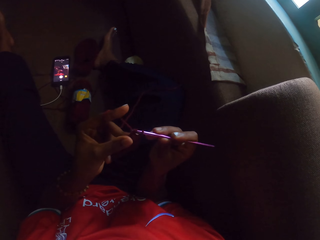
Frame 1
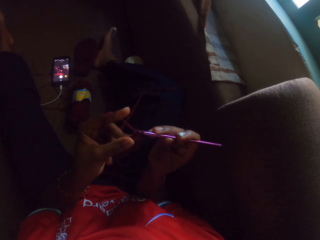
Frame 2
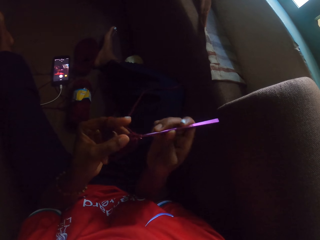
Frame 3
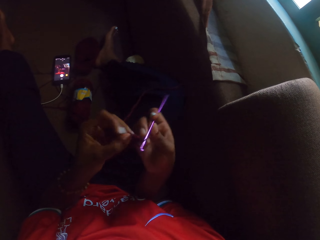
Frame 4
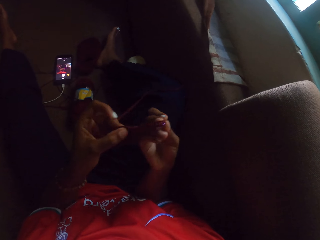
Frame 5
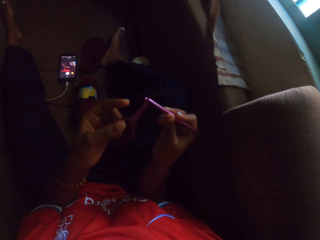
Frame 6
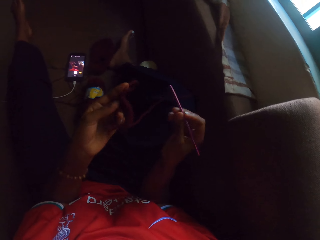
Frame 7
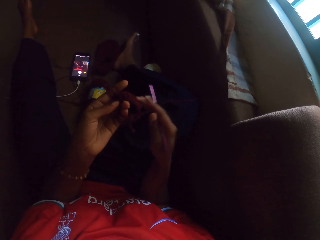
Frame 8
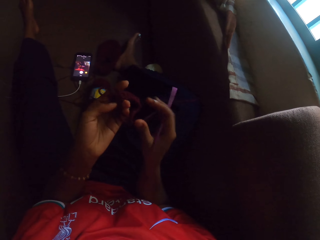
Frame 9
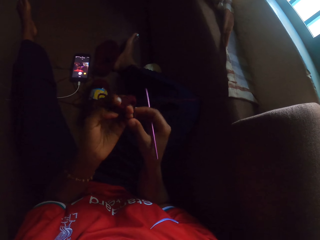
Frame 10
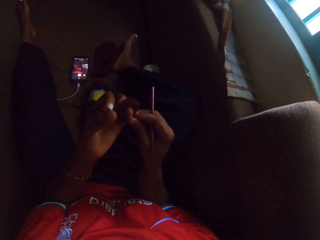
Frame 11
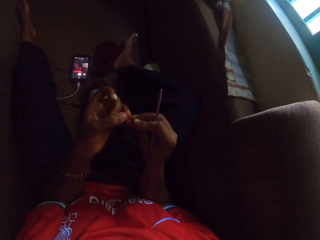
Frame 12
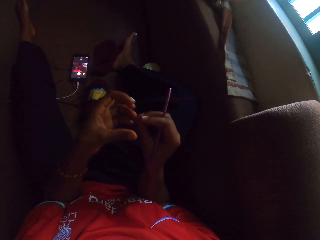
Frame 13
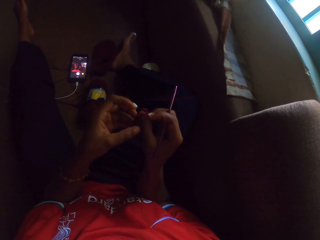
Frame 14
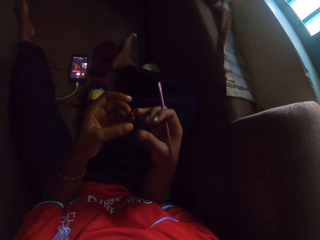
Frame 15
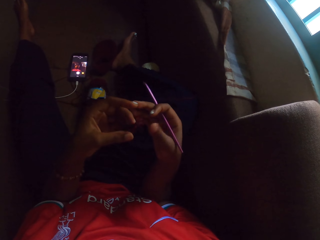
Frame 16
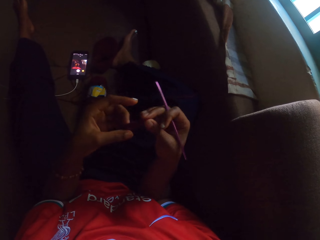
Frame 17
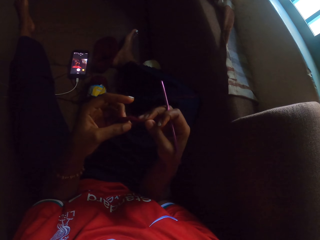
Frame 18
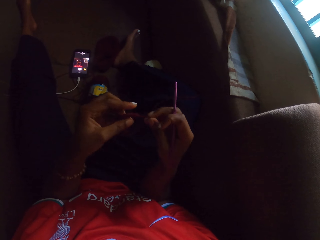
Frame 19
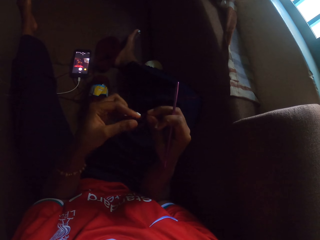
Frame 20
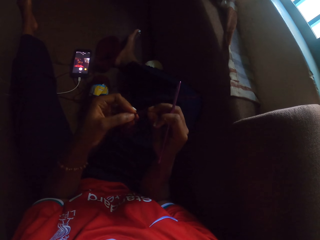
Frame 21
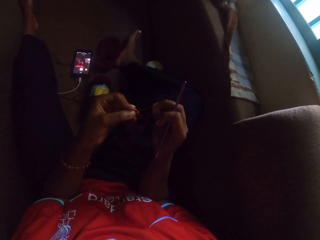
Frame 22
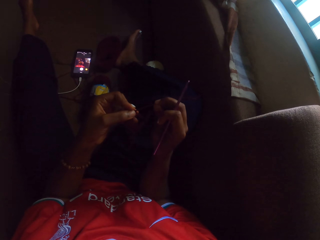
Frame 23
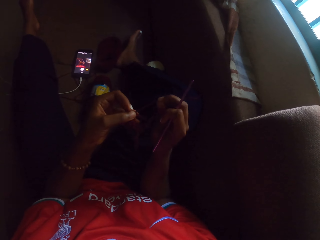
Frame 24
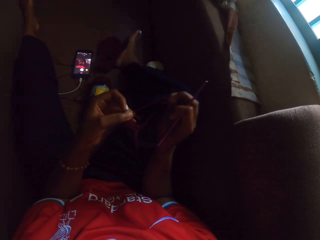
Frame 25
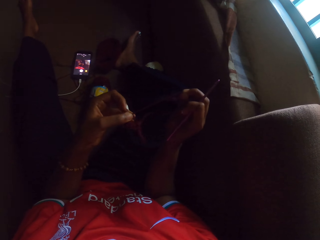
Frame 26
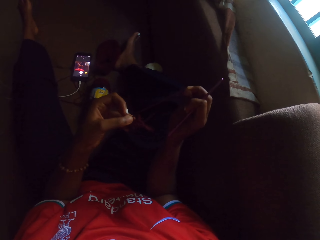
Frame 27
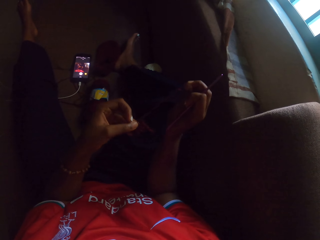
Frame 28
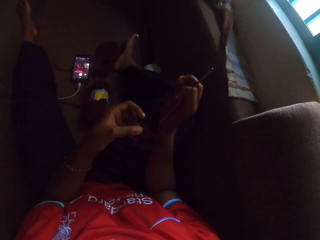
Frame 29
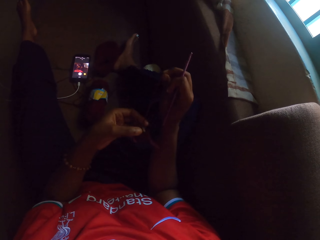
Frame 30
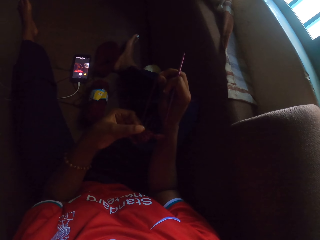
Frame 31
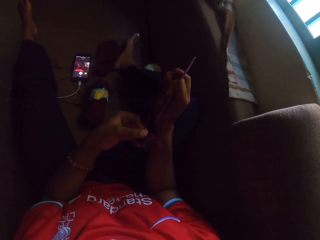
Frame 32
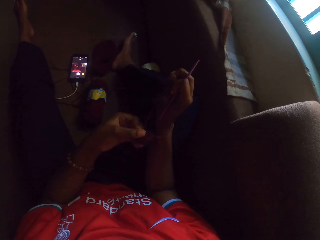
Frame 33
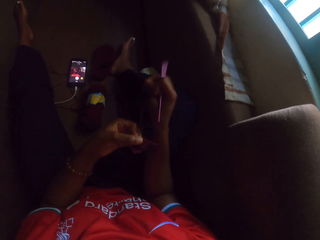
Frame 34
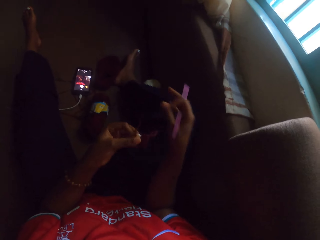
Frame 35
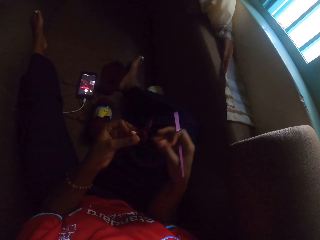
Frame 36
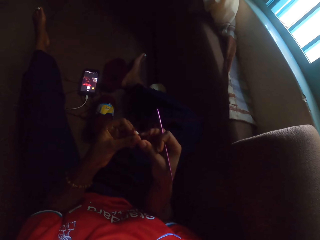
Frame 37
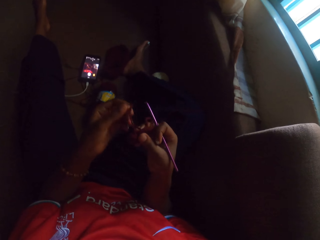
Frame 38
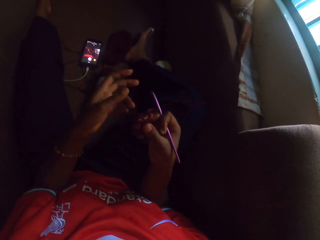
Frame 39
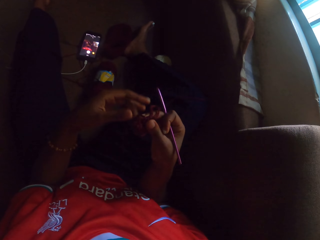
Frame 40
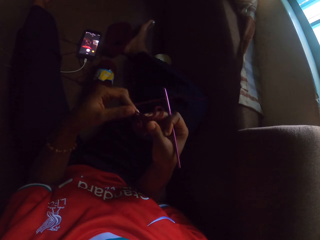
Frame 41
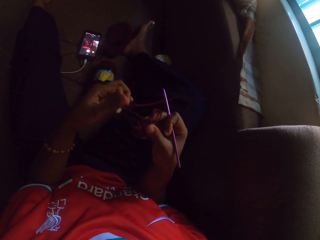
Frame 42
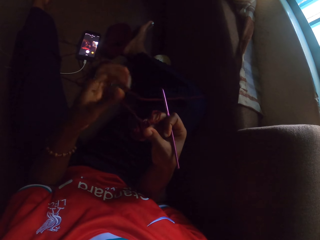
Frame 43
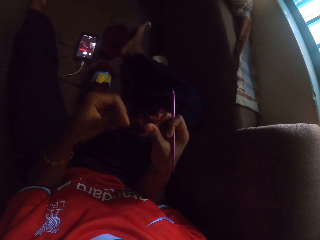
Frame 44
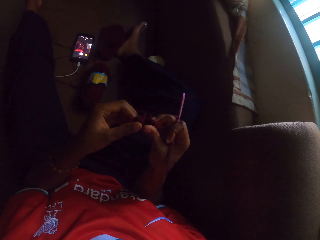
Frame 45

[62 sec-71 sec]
The camera wearer adjusts the crocheted yarn with both hands. She pulls the crocheted yarn with both hands.

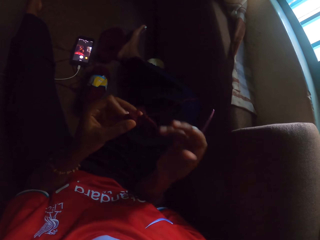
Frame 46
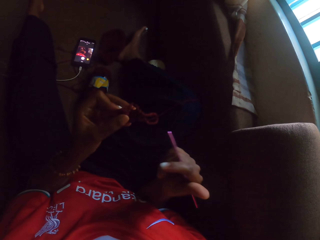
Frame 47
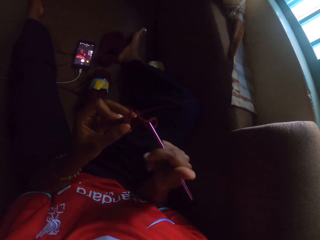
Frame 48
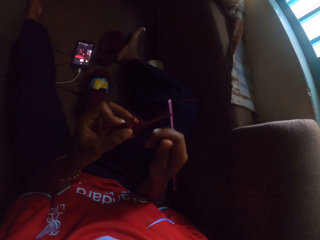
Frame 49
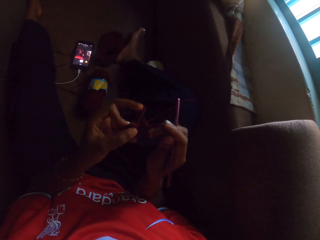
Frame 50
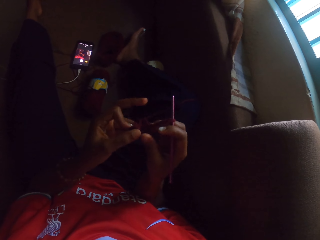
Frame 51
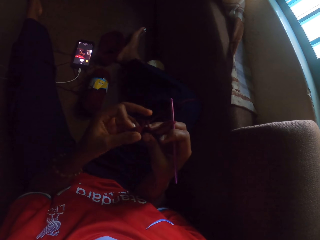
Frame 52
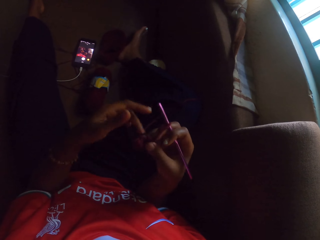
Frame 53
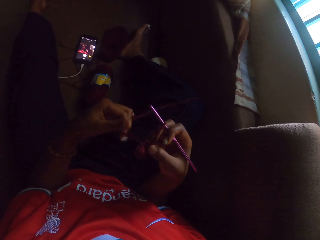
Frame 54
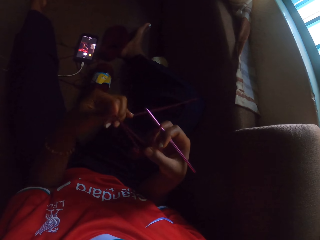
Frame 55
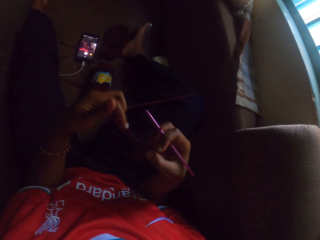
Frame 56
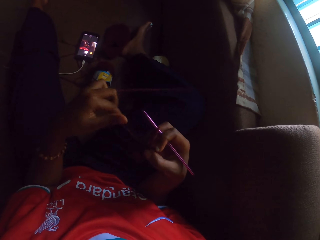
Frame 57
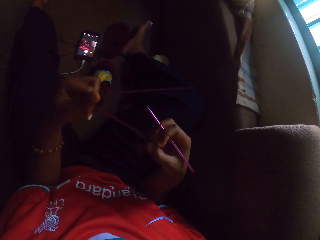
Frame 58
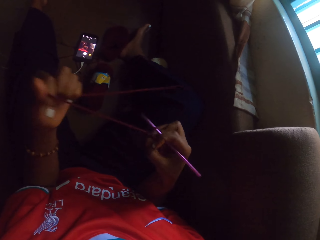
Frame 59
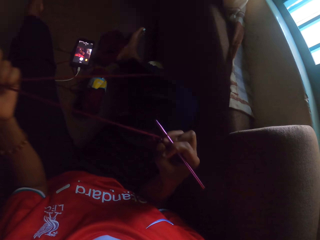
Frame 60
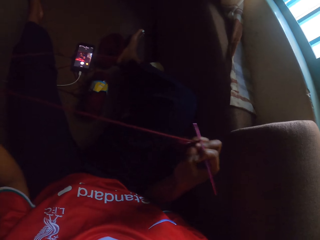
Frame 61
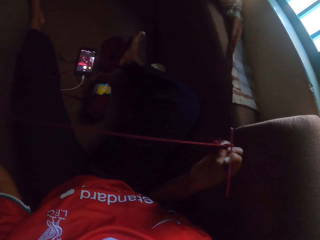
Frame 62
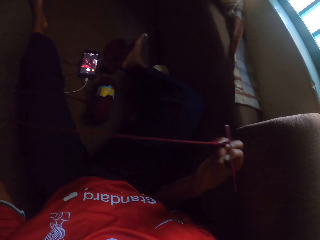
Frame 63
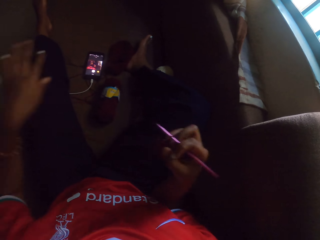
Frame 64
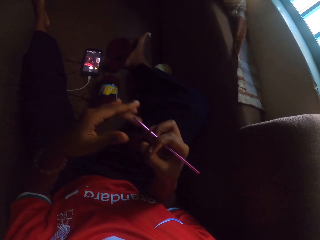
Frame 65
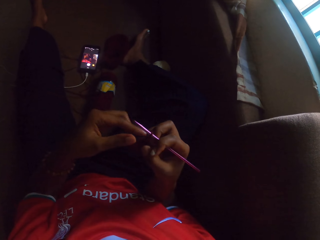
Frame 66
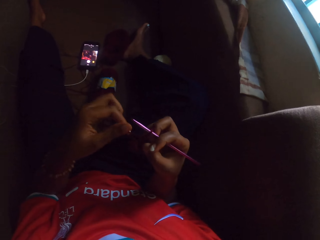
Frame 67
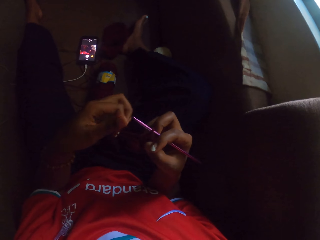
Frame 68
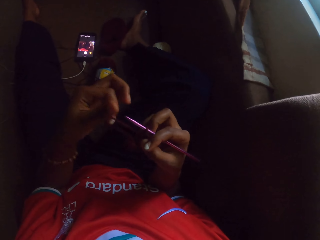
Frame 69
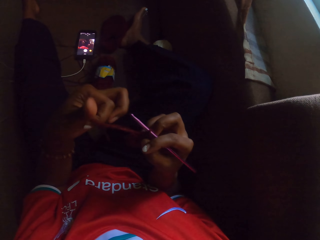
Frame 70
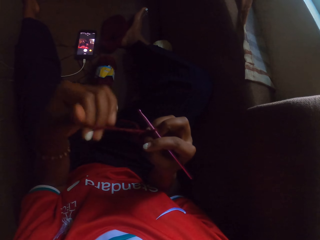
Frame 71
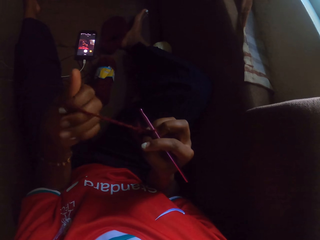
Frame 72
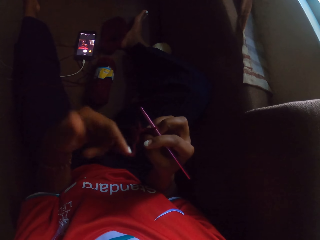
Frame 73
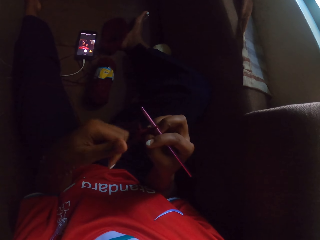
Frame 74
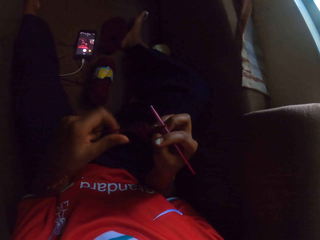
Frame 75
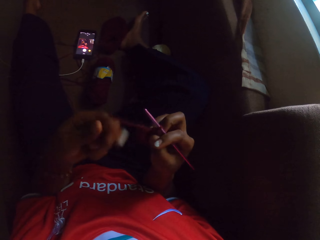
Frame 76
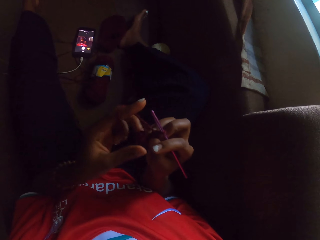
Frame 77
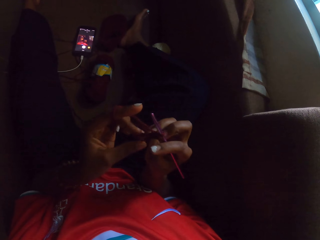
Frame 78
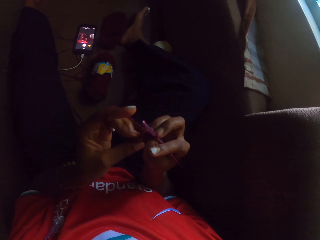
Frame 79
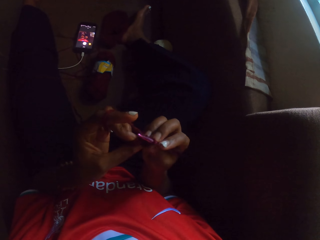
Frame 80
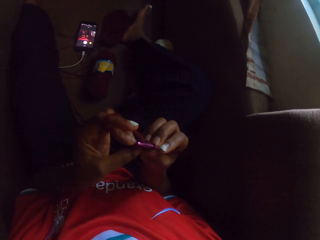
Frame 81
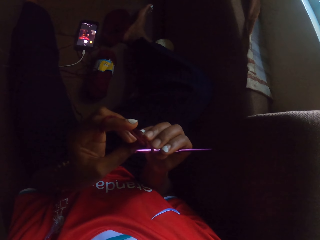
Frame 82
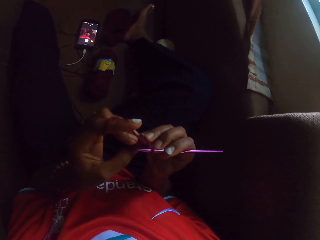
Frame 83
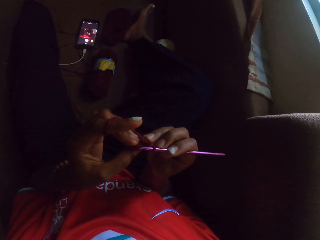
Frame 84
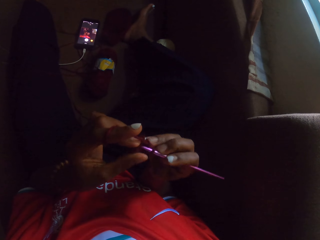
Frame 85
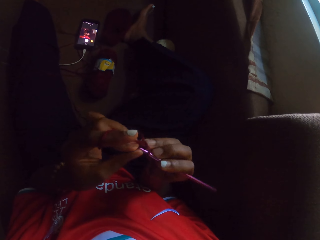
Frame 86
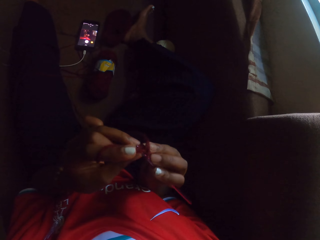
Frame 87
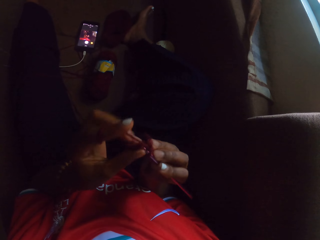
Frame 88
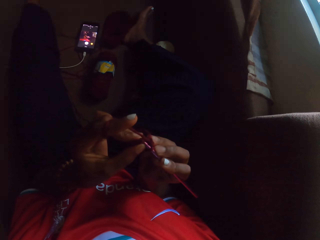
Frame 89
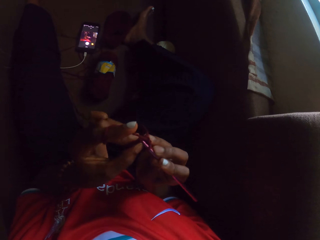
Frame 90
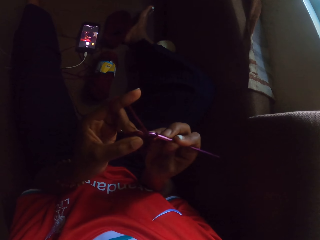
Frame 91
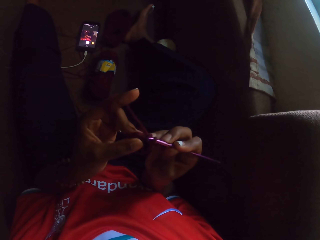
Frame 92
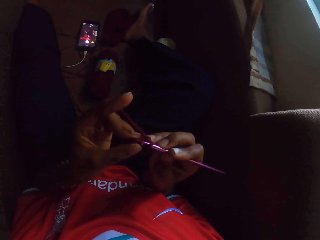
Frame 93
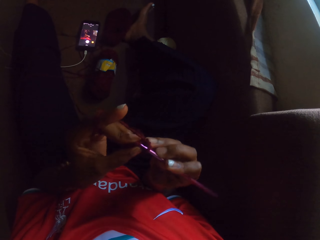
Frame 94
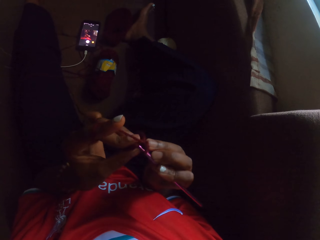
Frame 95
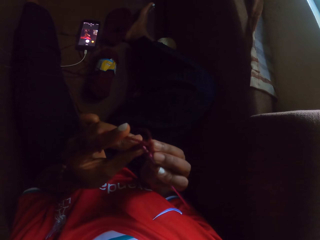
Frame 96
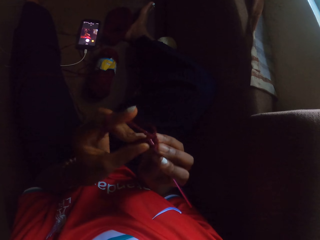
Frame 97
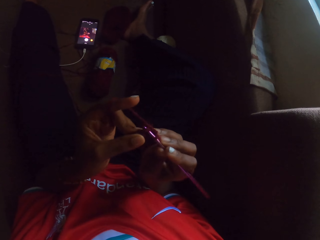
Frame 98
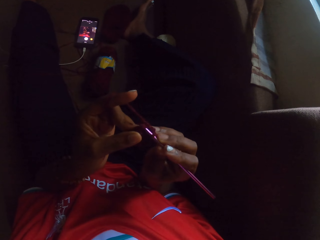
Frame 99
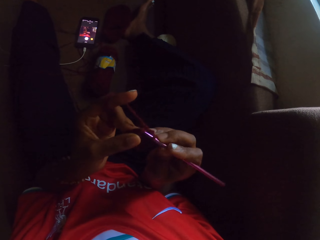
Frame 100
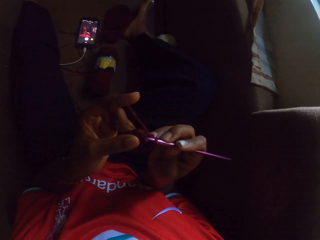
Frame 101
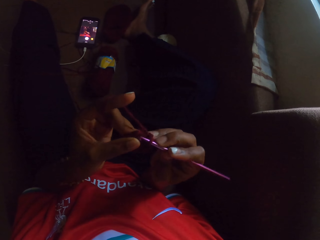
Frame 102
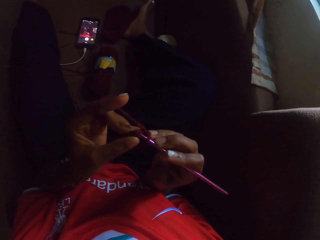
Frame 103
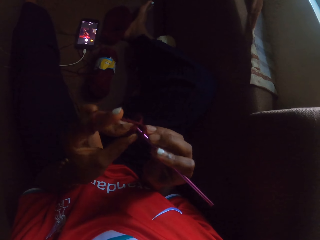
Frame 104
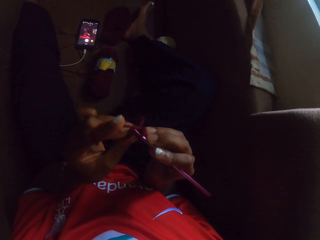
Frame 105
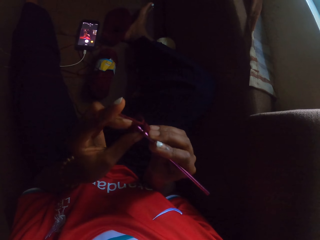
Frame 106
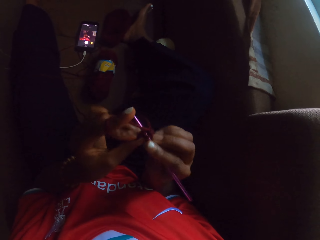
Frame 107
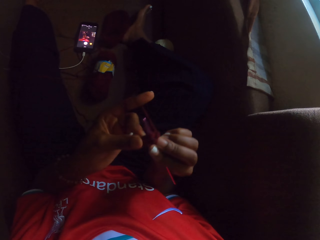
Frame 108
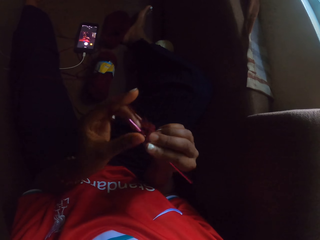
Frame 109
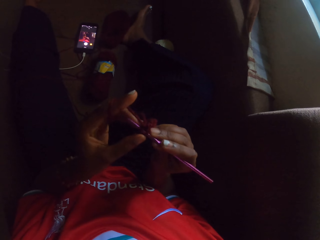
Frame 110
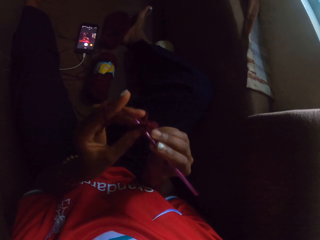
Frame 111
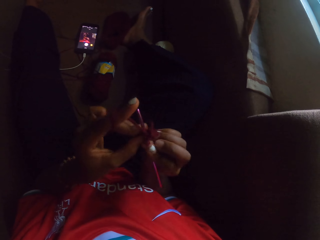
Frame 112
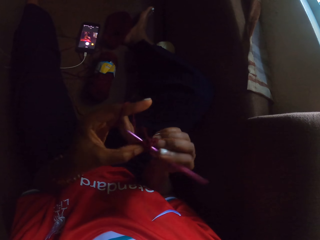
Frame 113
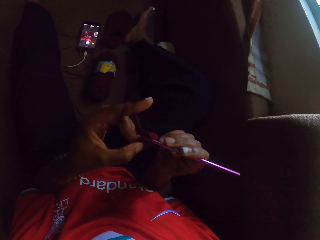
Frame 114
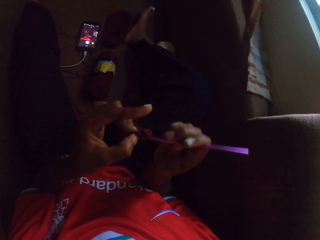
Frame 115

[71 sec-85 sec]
The camera wearer crochets the yarn with the crochet hook in her right hand. She pulls a wool with her left hand. She adjusts a yarn thread with her left hand. She twists the wool around her left index finger. She crochets the crocheted yarn with the crochet hook in her right hand.
